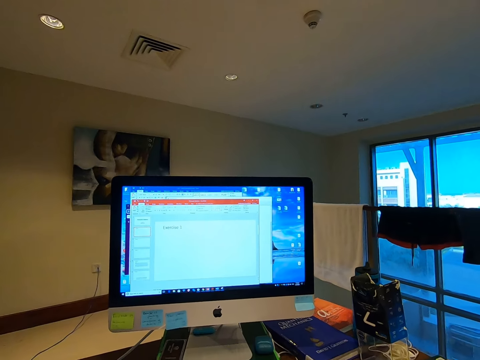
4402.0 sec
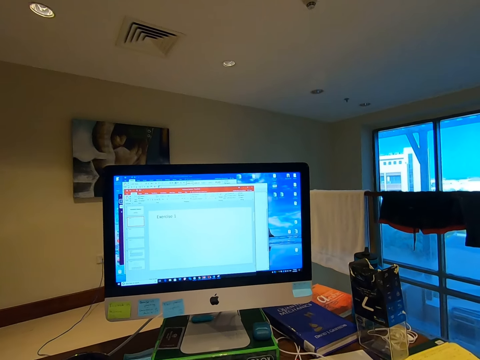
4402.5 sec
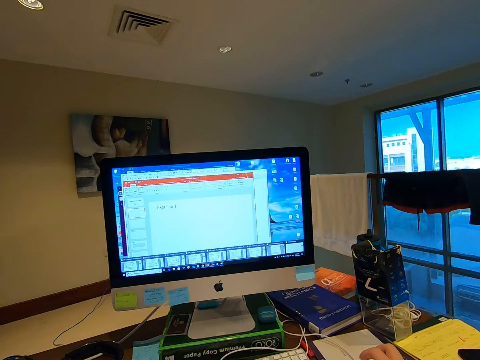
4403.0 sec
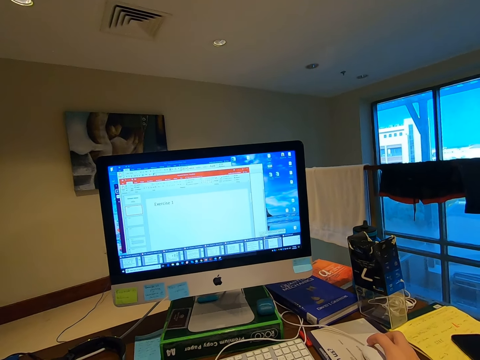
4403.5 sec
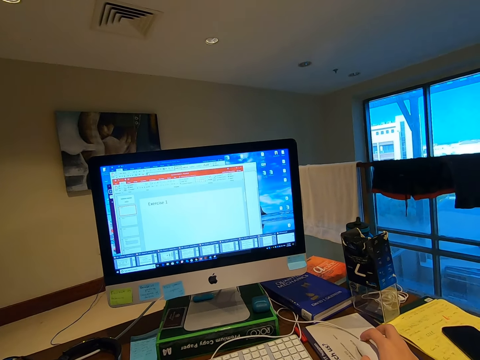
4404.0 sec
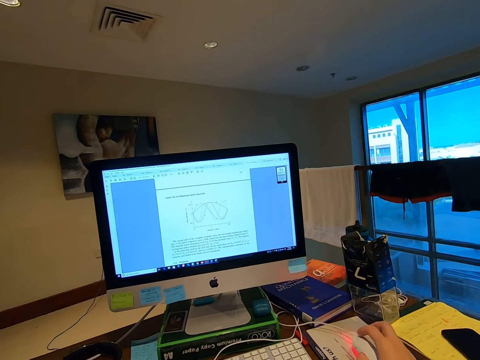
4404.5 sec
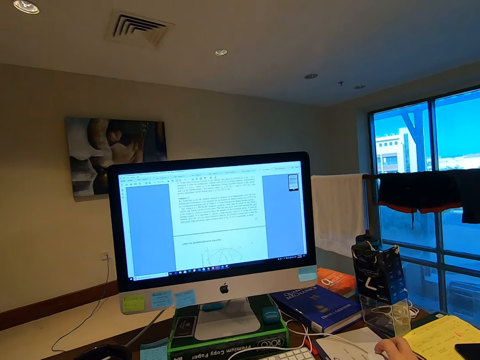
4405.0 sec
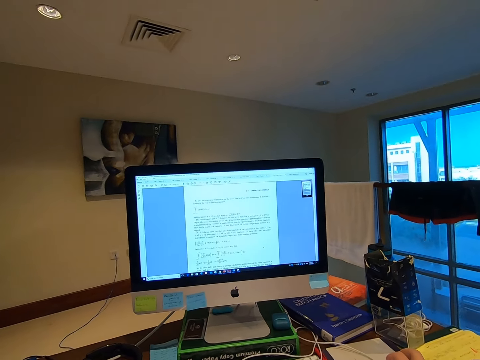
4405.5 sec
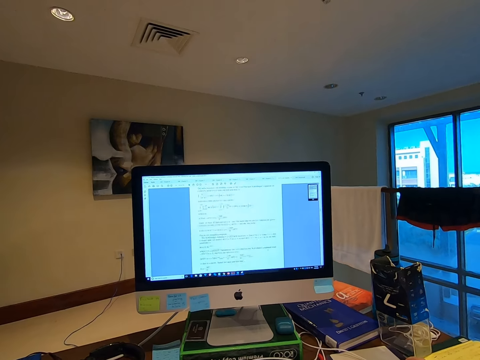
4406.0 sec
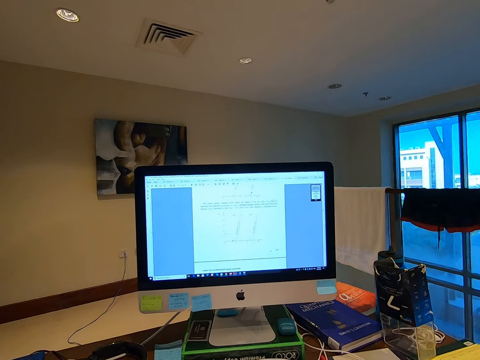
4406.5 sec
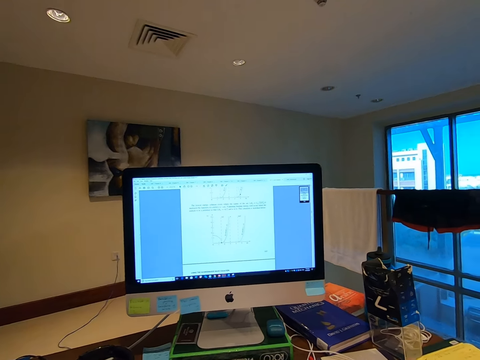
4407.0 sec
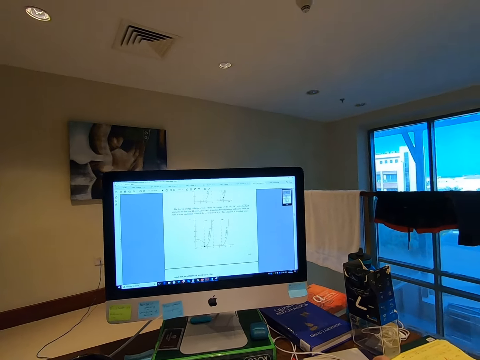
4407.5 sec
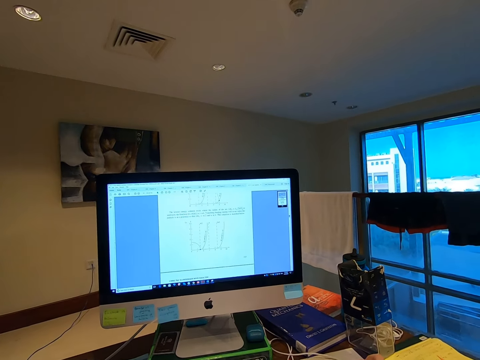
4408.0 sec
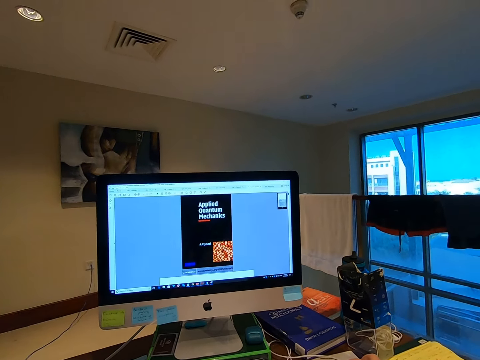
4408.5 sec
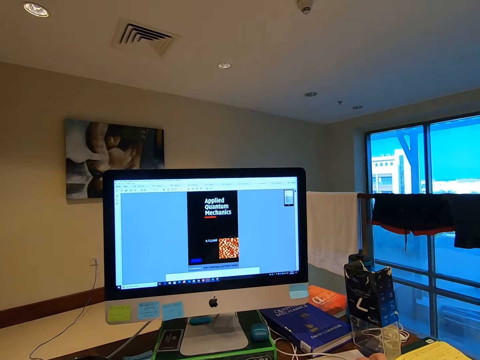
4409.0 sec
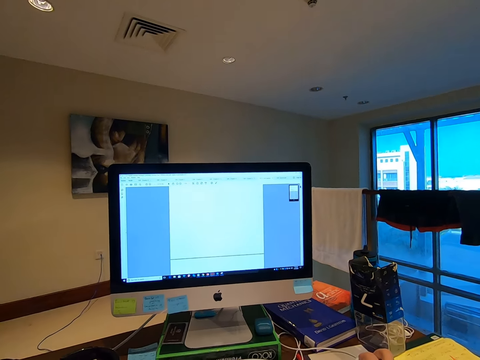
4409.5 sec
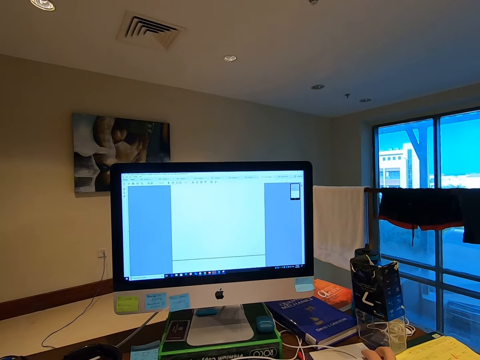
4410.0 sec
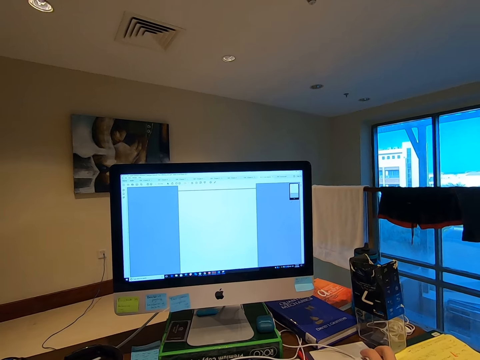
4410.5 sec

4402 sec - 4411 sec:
The camera wearer navigates to another document. They navigate the application with the mouse.

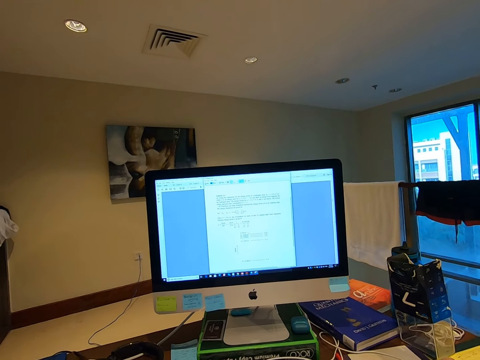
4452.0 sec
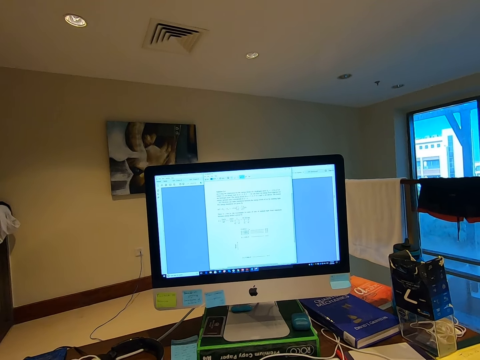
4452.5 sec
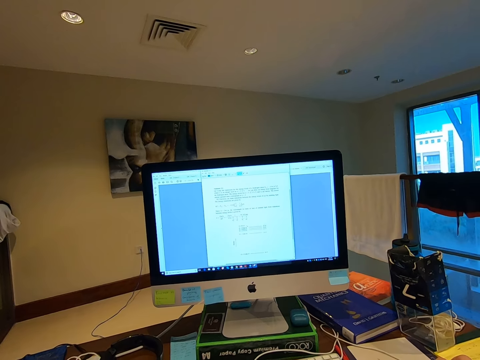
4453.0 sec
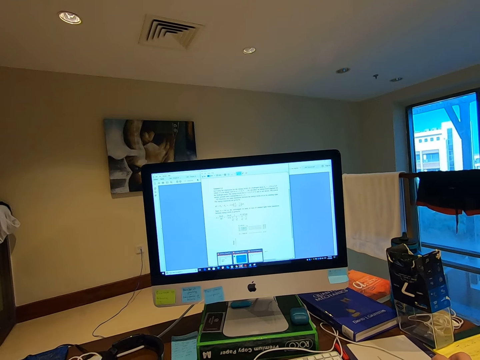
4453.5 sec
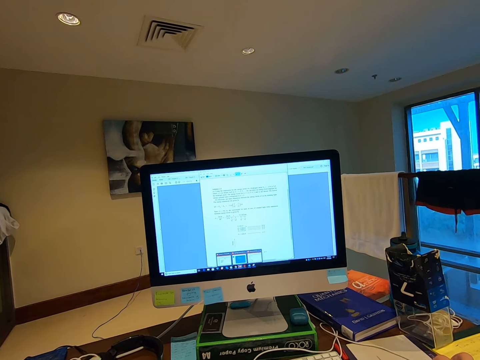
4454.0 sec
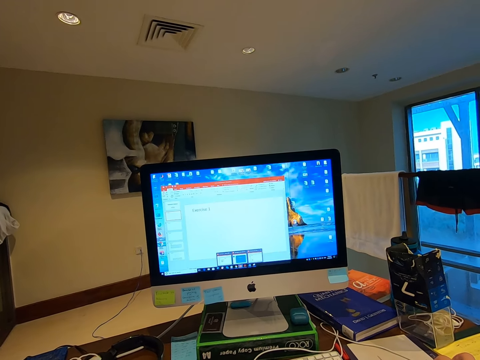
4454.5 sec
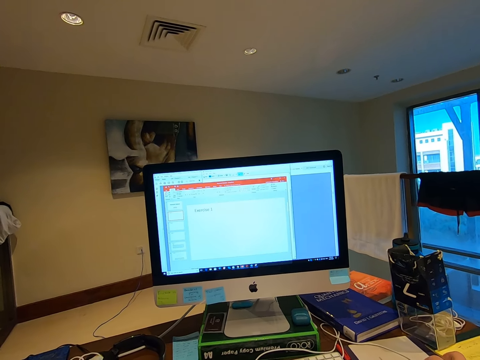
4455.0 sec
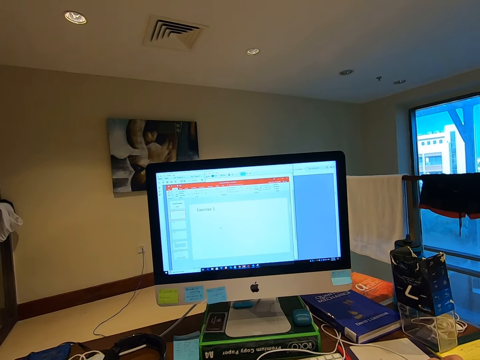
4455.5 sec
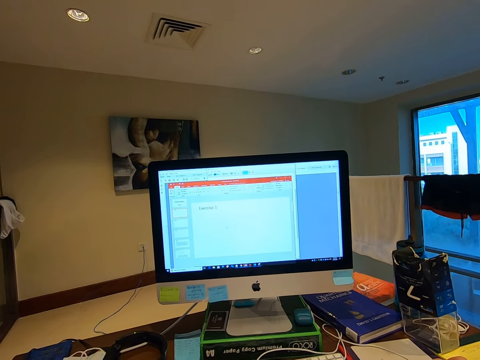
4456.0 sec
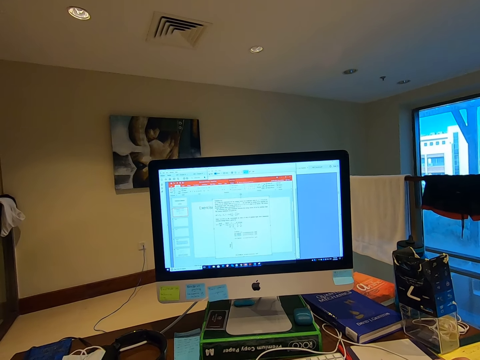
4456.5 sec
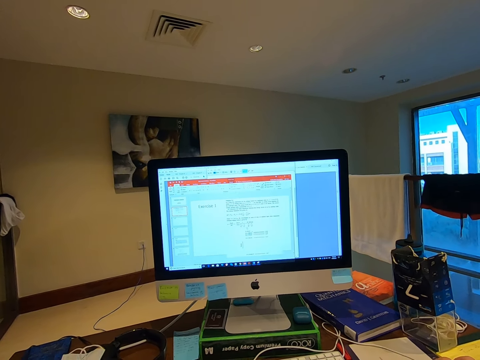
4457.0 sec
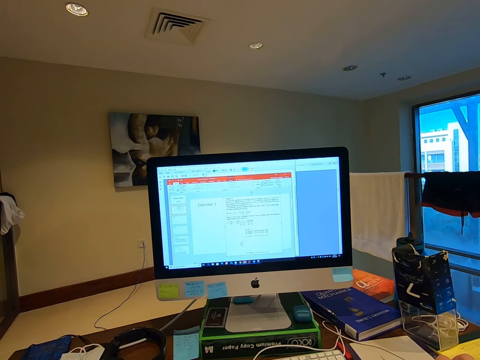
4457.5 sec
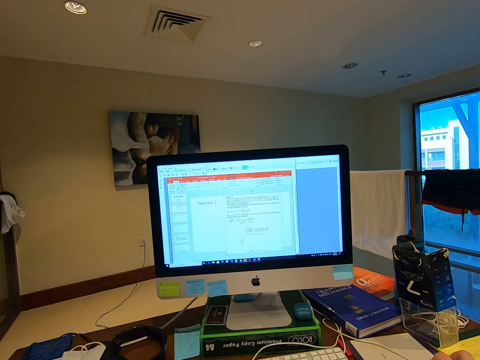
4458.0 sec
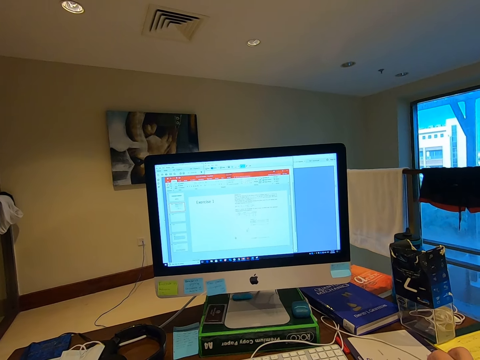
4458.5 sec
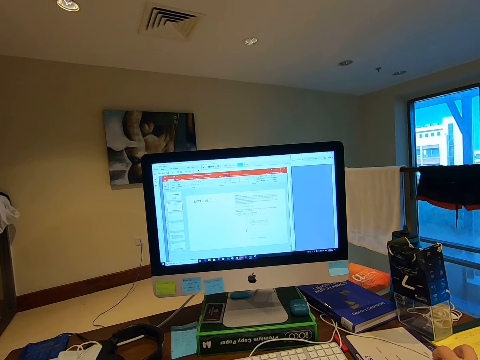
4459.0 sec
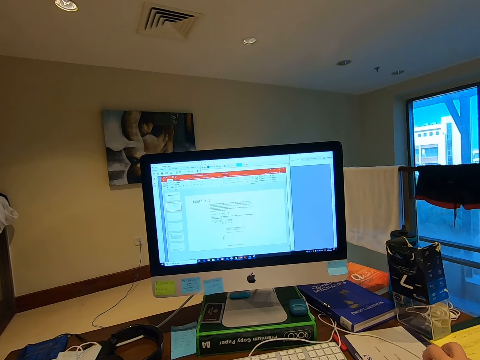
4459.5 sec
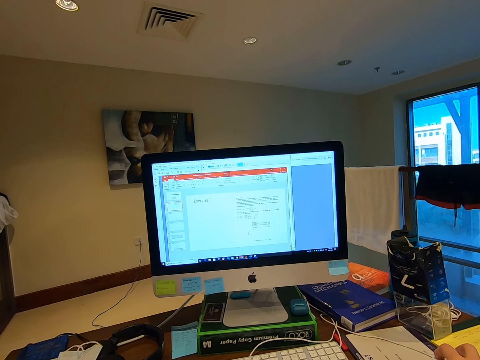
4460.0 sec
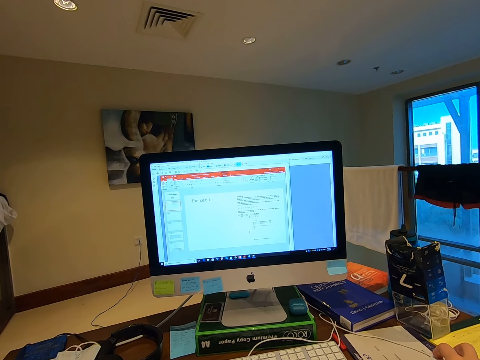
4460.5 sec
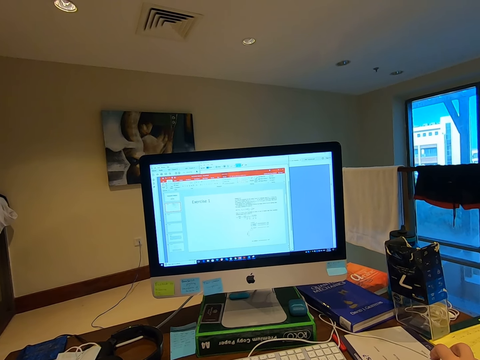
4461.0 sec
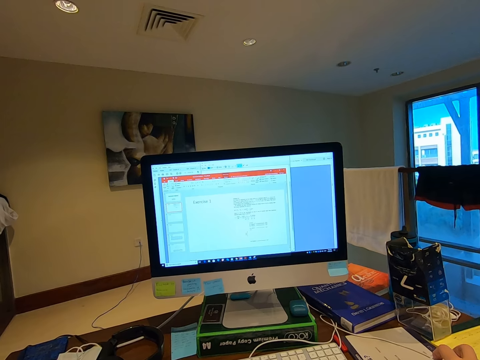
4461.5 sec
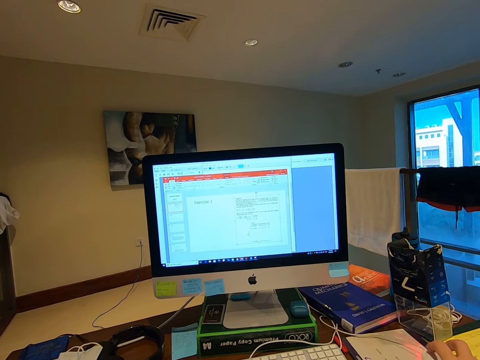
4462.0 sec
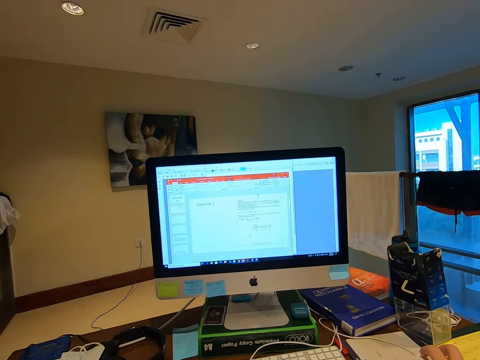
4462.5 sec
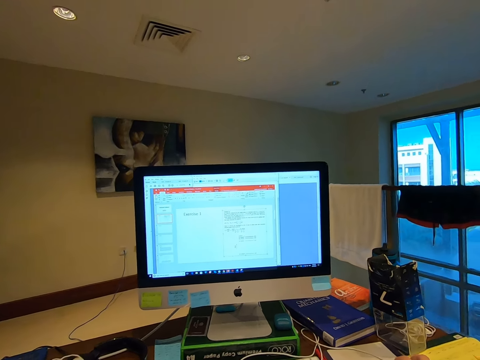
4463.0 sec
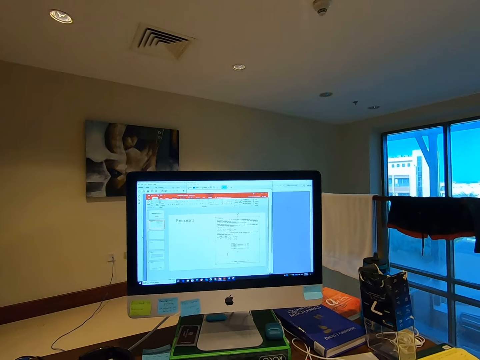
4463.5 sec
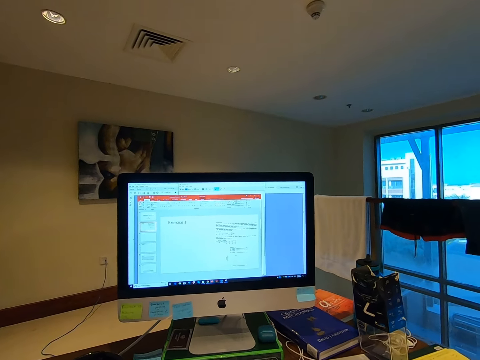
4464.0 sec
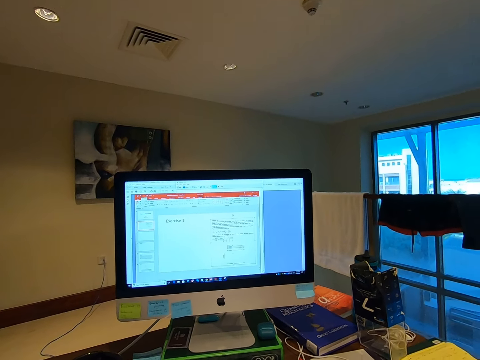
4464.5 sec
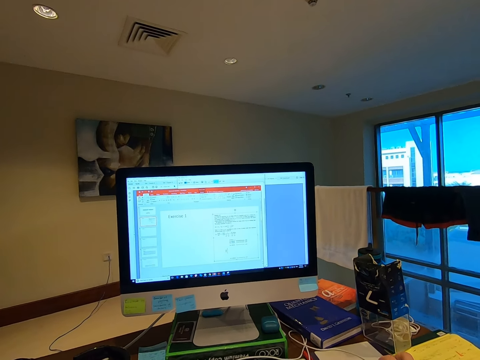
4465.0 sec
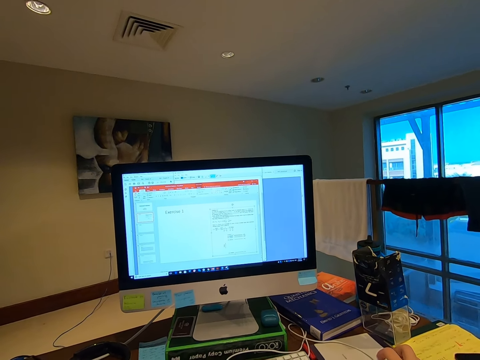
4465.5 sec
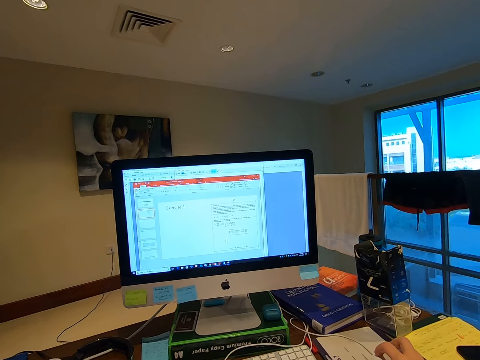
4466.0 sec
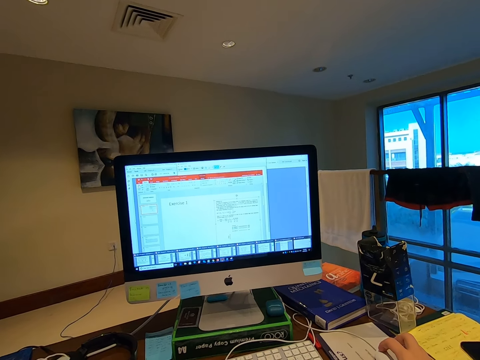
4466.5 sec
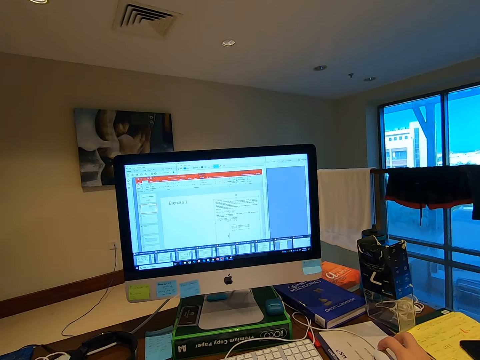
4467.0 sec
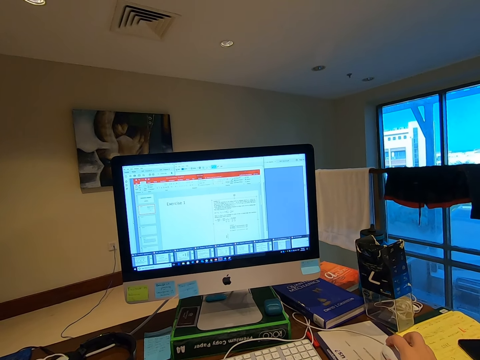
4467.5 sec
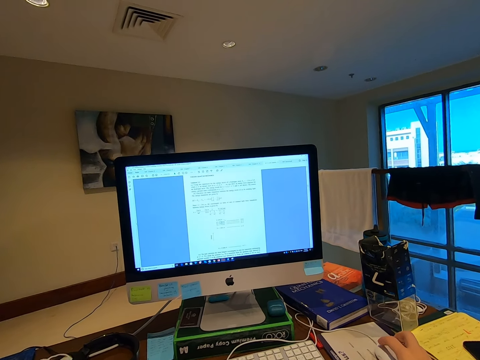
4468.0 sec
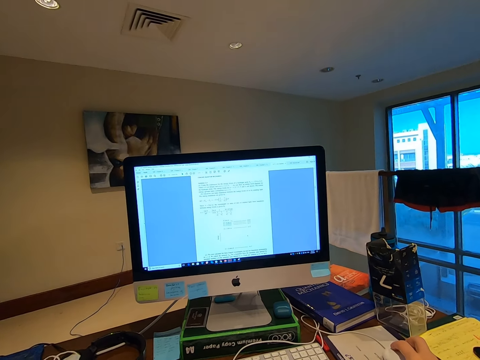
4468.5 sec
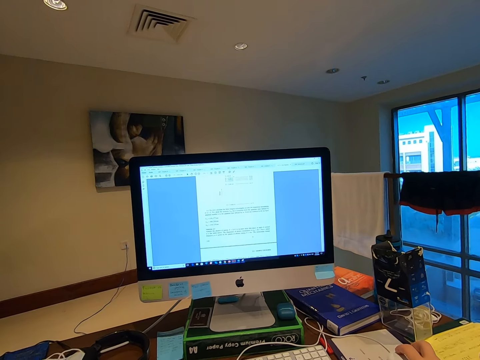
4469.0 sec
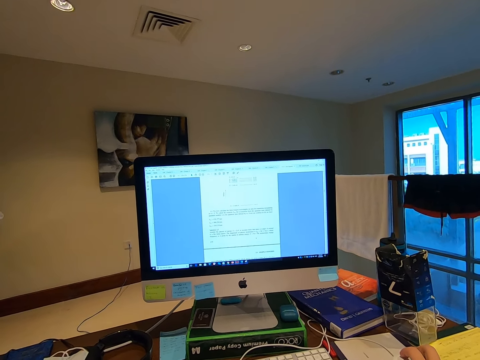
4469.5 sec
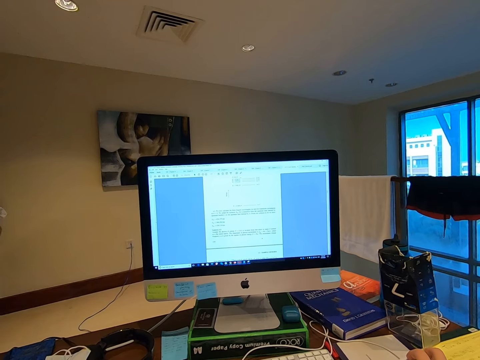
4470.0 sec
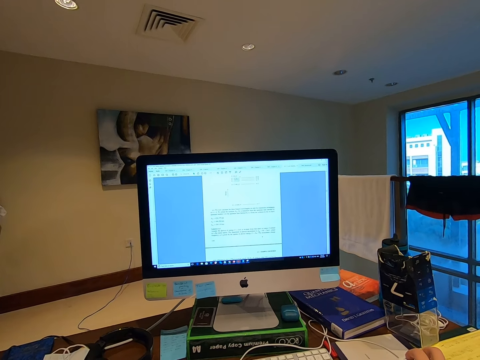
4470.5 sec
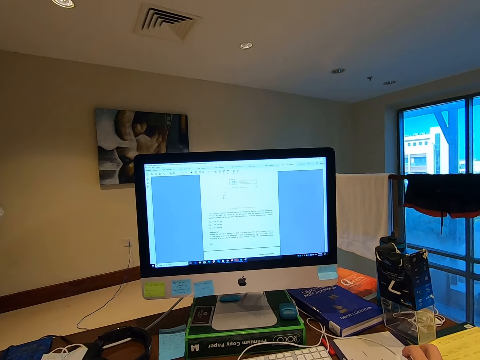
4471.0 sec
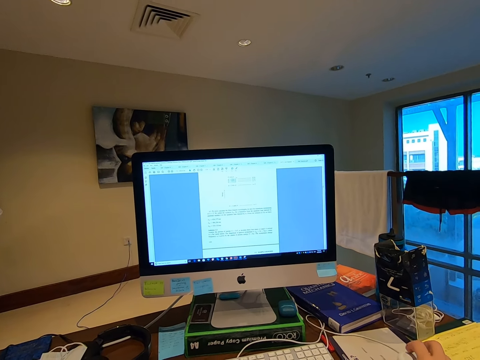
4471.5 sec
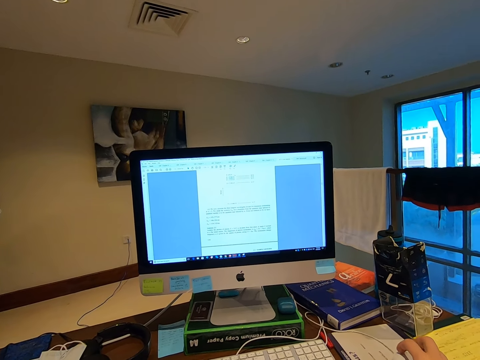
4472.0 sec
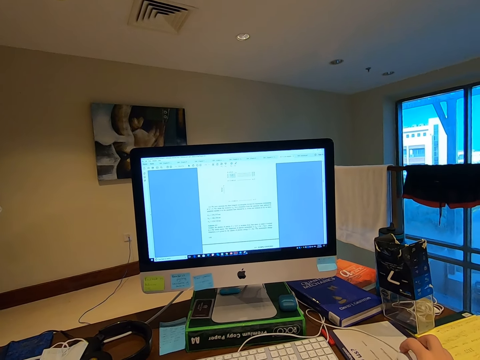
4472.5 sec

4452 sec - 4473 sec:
The camera wearer navigates to another document. They navigate the application with the mouse. They navigate to another document. They navigate the application with the mouse.
